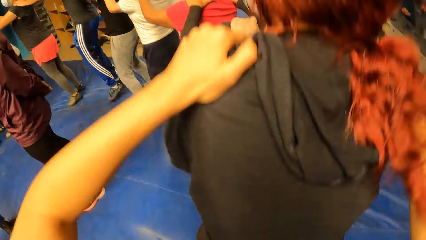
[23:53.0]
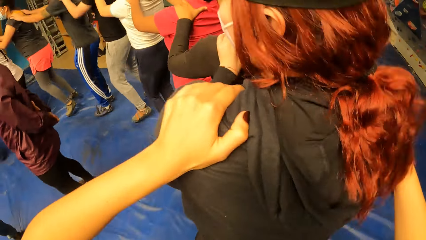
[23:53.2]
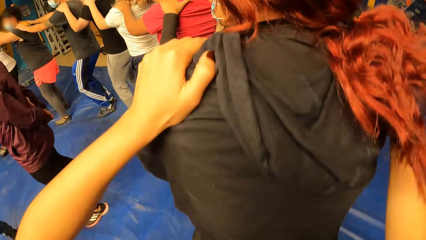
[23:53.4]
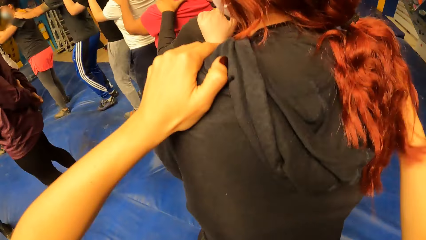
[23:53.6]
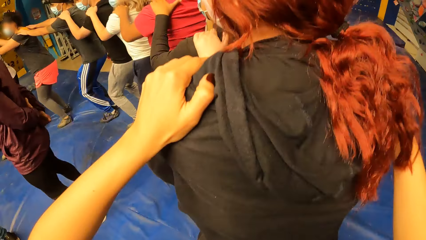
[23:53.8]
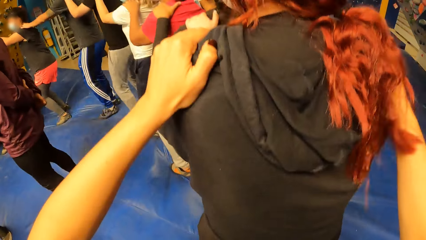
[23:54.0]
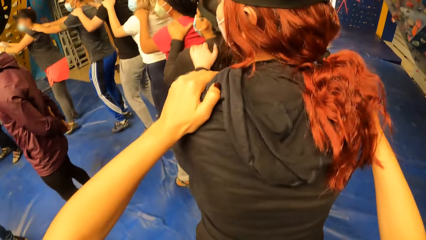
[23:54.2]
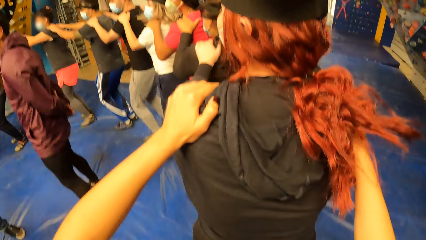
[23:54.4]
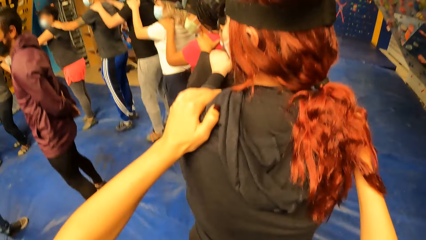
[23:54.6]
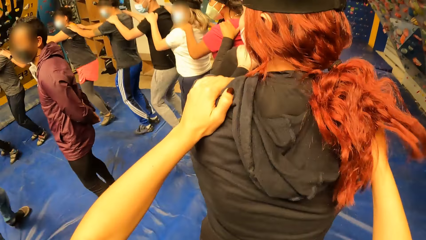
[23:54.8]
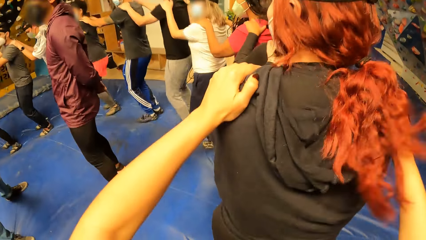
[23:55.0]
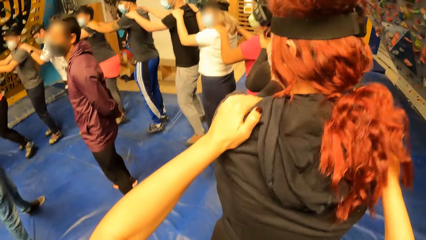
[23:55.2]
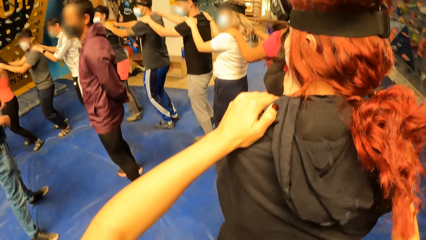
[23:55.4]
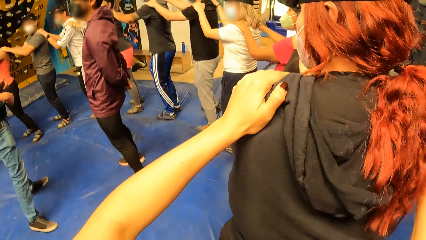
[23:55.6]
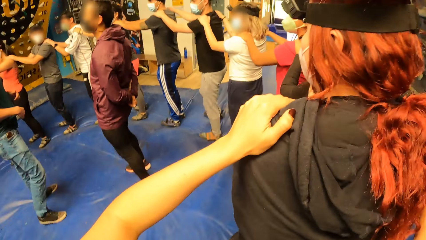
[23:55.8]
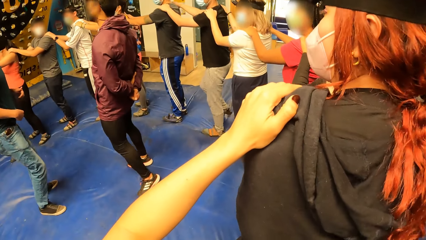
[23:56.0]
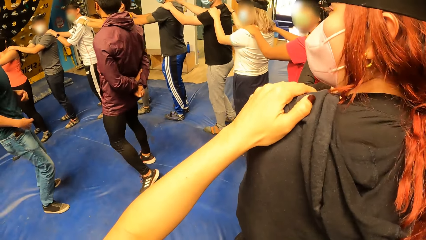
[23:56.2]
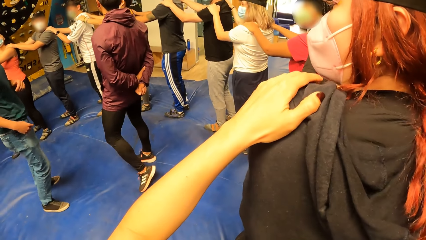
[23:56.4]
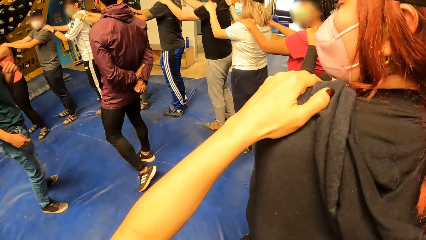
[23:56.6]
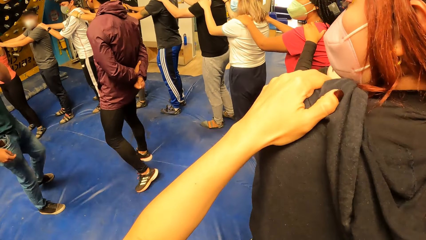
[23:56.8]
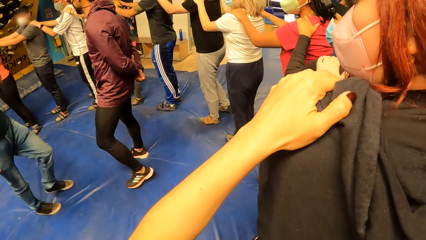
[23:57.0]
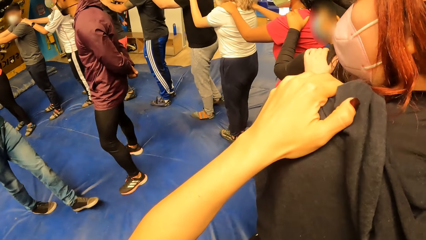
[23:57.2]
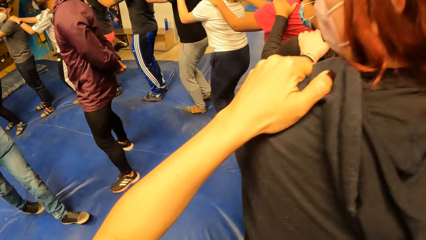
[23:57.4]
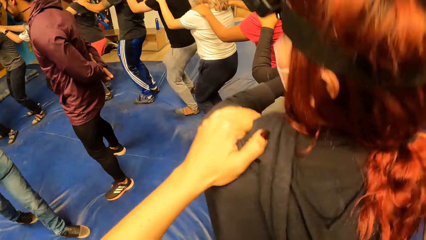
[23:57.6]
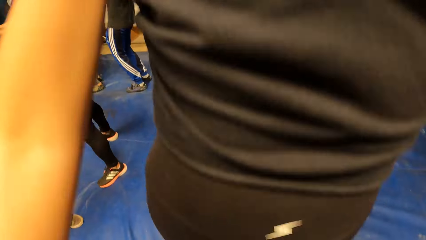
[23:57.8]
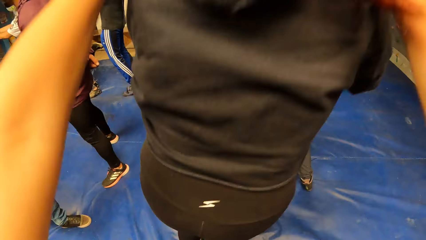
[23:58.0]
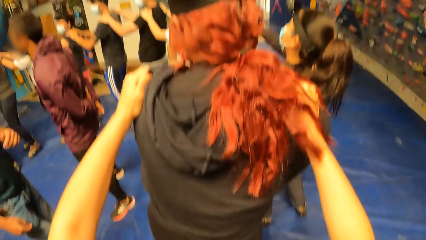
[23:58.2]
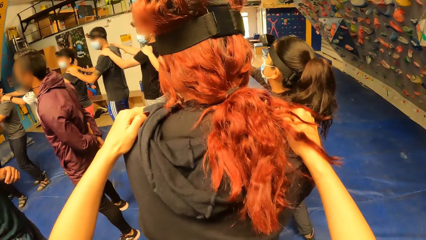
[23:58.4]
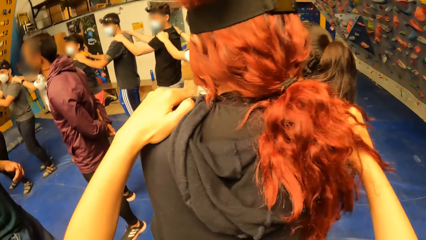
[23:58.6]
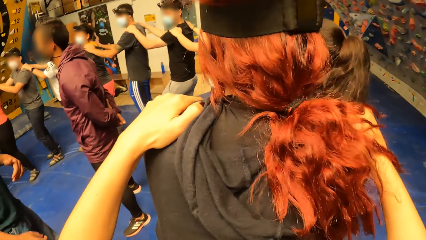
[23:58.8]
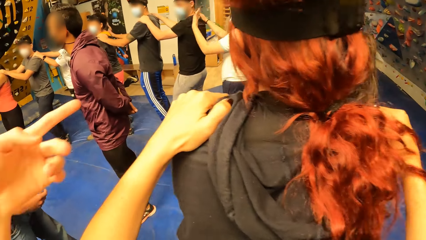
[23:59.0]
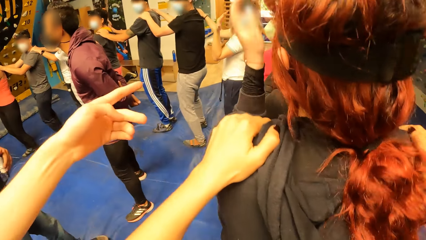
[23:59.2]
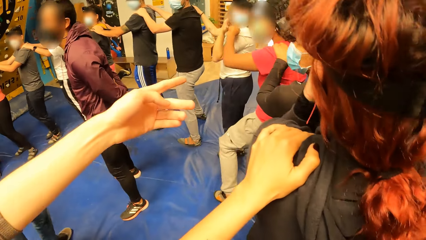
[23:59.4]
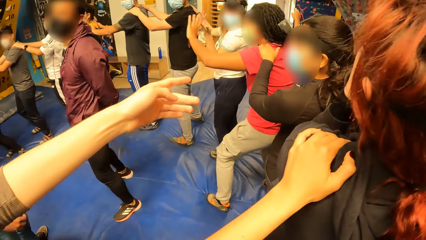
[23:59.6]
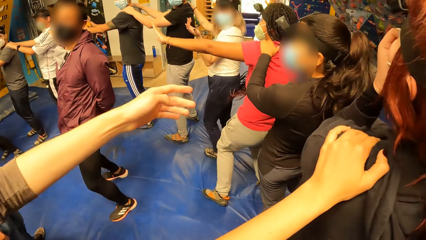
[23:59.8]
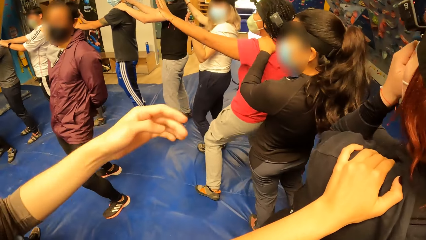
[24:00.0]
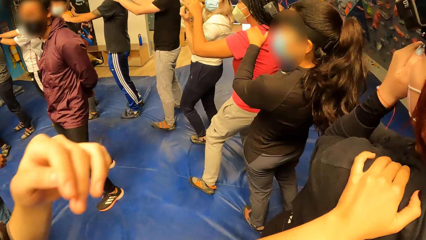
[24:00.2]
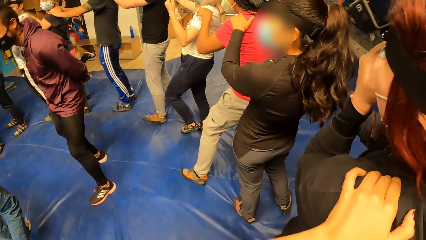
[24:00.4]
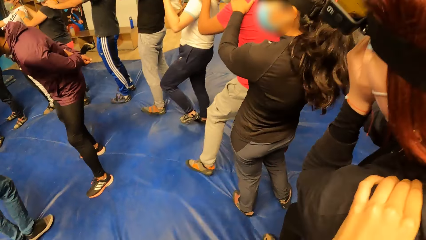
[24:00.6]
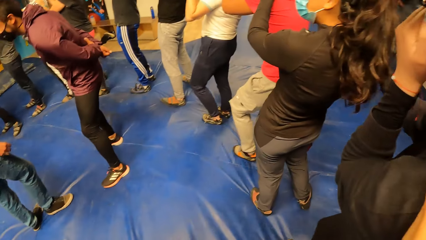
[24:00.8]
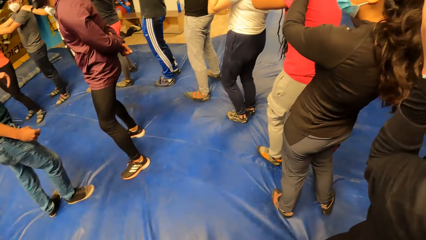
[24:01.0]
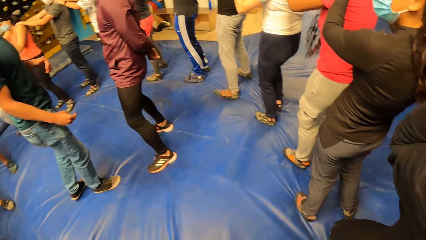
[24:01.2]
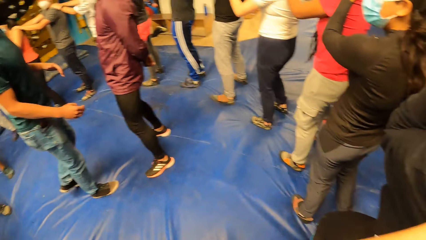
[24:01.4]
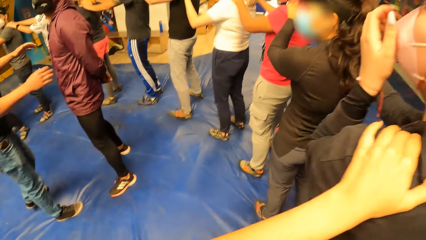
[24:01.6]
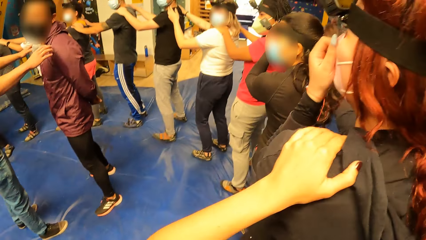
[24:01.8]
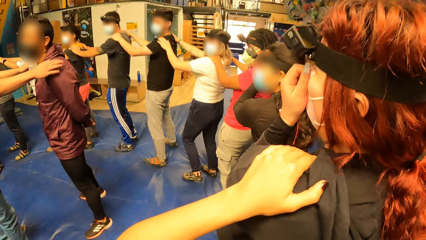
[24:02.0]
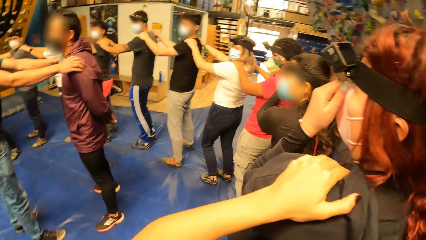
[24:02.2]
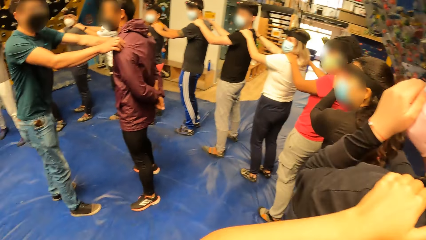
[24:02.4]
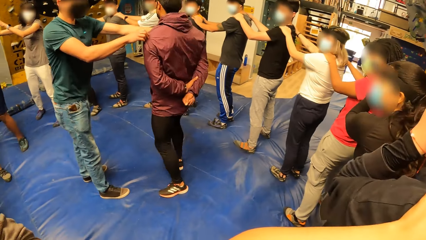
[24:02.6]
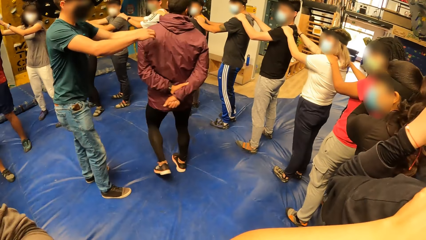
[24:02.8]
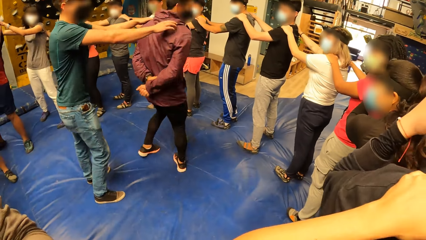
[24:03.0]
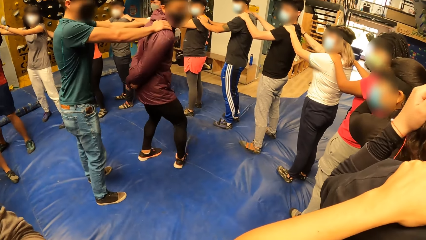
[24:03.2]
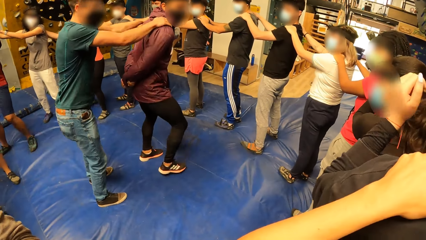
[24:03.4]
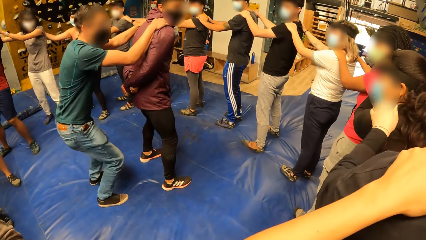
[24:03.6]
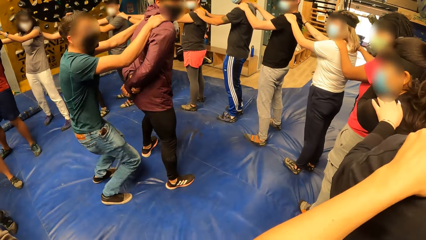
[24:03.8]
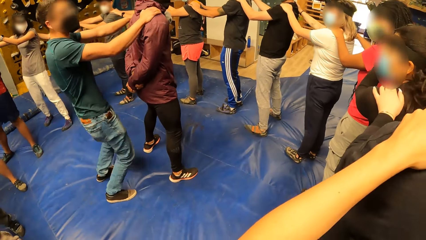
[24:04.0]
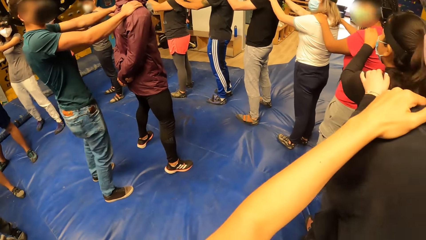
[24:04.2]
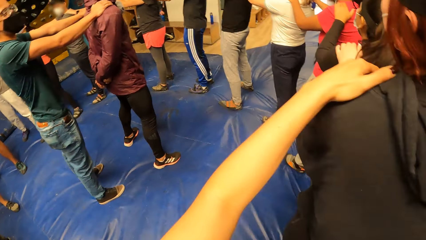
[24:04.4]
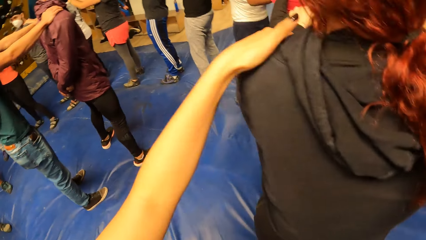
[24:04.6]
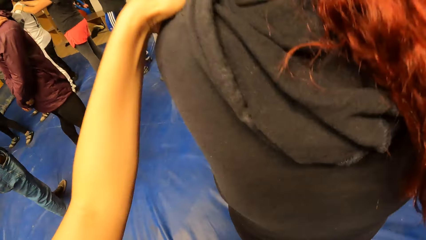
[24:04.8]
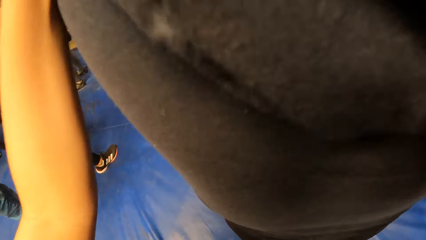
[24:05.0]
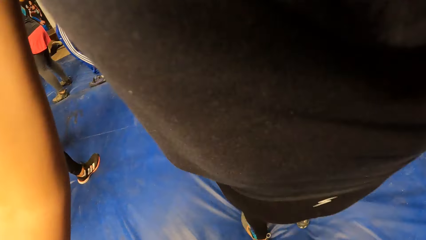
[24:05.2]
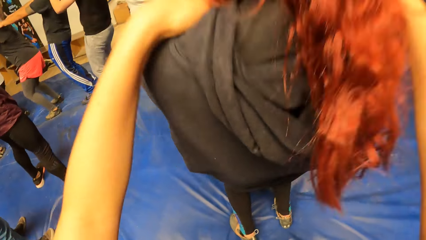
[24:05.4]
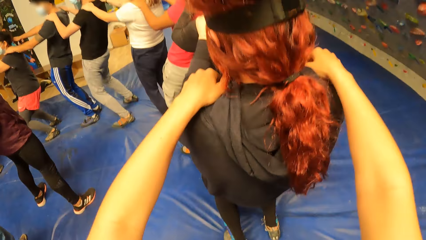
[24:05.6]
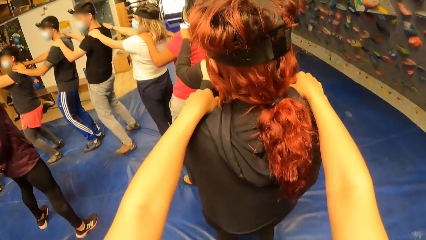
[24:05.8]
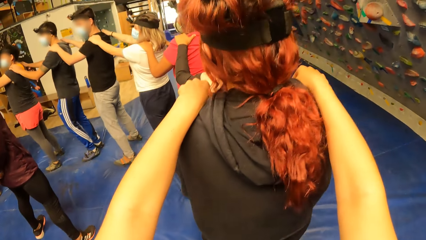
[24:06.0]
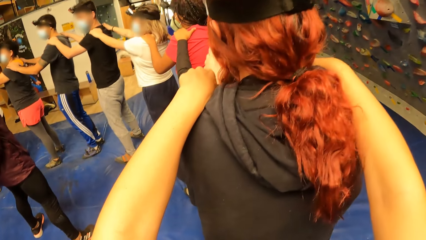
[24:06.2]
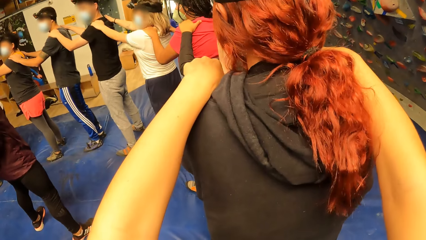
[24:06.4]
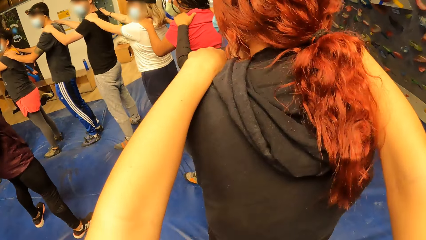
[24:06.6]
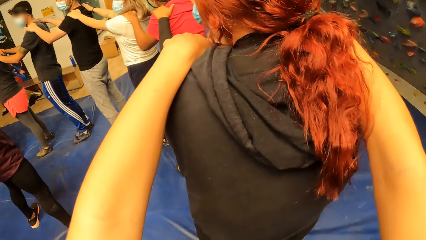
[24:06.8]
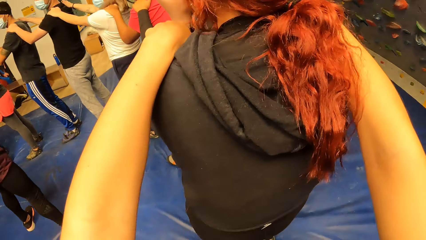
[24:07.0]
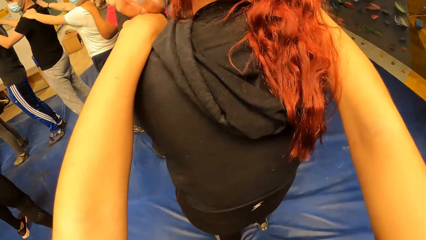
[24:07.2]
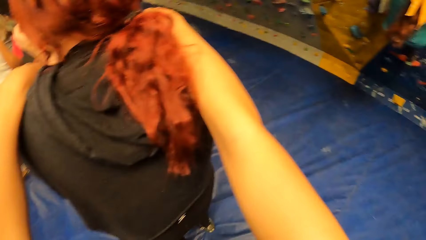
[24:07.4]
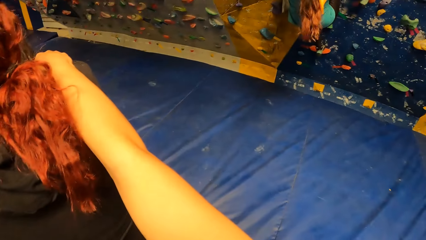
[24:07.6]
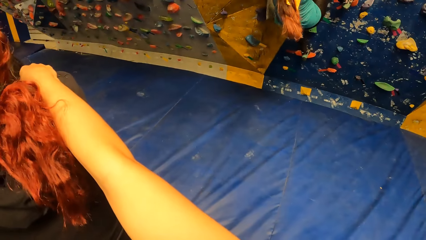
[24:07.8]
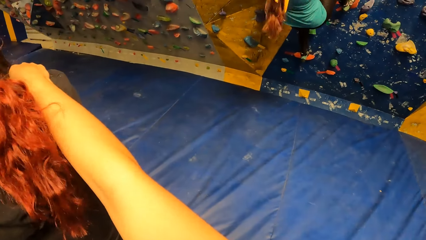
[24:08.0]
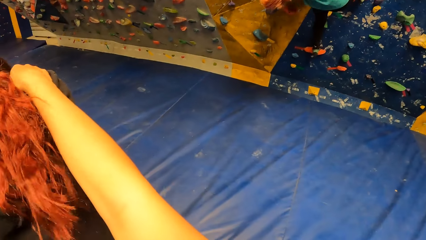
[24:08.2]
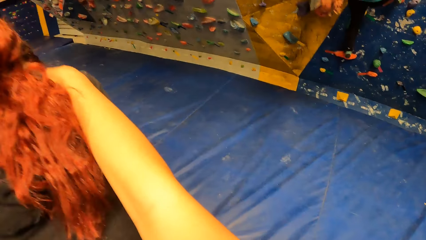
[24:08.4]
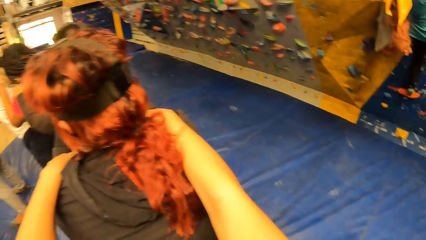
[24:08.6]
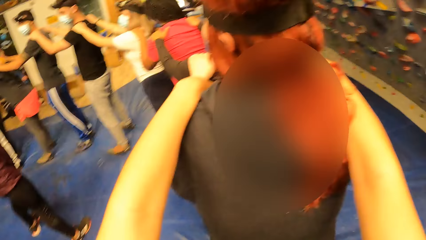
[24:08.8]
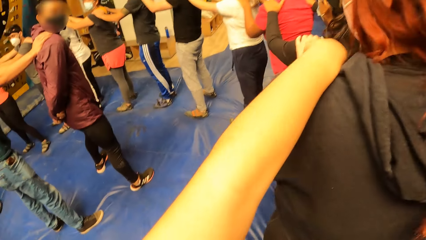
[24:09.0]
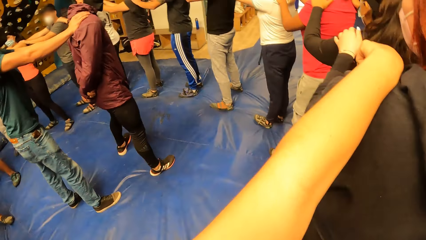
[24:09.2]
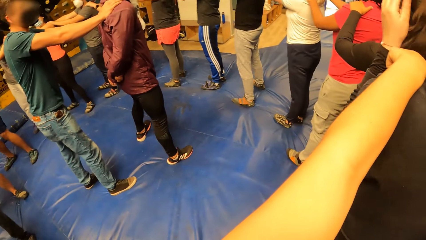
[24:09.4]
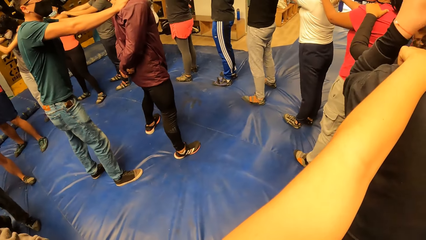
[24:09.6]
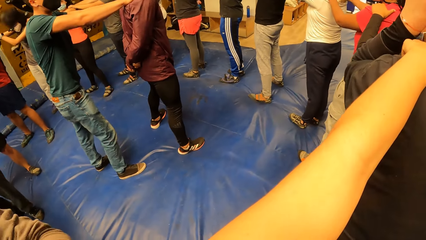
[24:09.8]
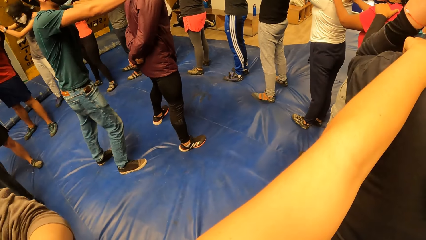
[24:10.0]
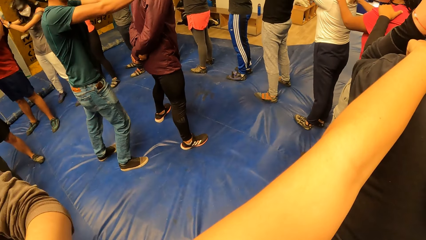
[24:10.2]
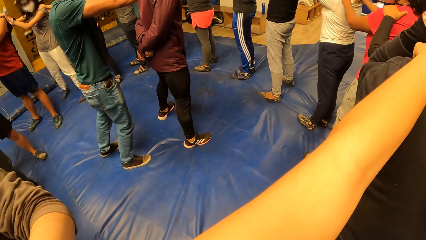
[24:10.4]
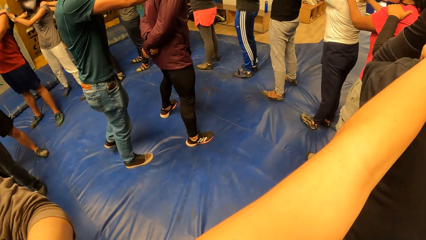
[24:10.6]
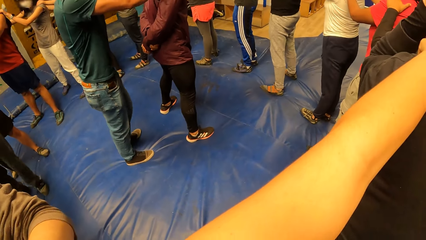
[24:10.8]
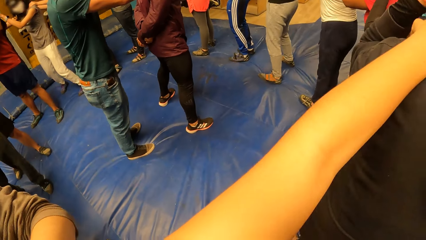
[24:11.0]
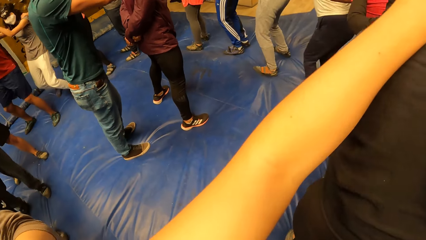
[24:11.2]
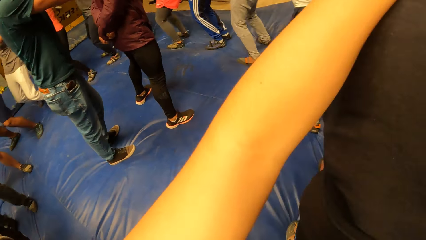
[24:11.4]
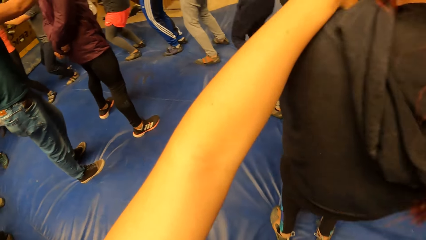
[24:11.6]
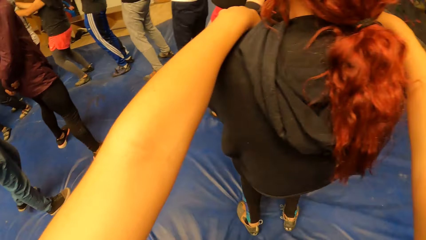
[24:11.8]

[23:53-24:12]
A lady jumps. The camera wearer moves behind. They stop. A man moves around on the cushion. Another man leans back. The other man leans forward. The first man holds the other man's shoulders. The other man turns away from the first man.
